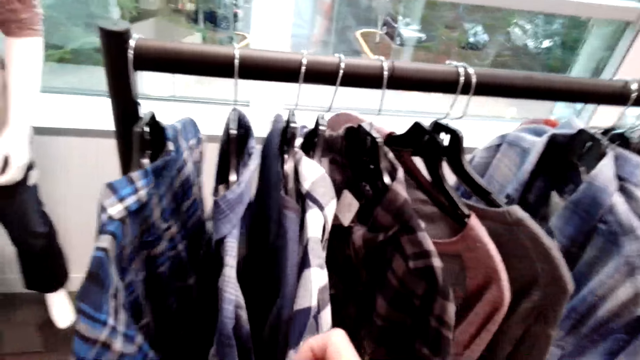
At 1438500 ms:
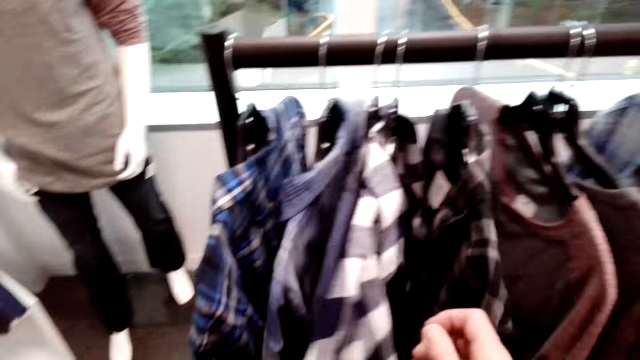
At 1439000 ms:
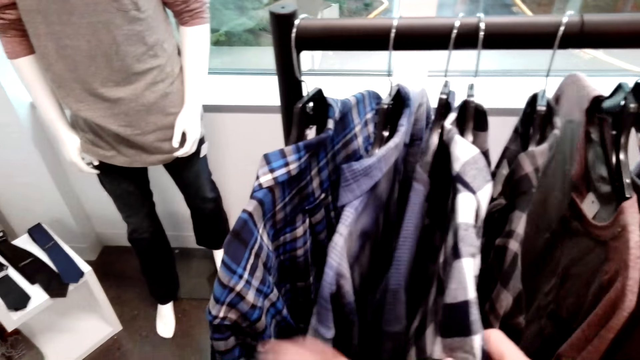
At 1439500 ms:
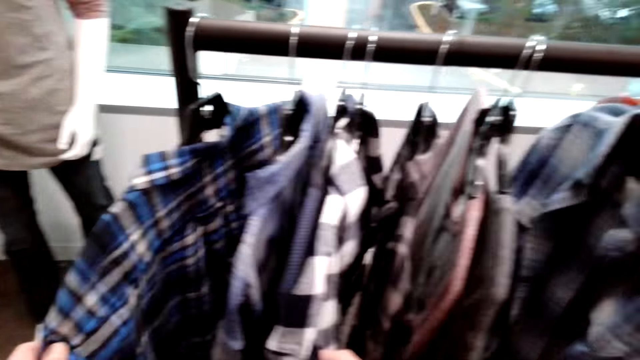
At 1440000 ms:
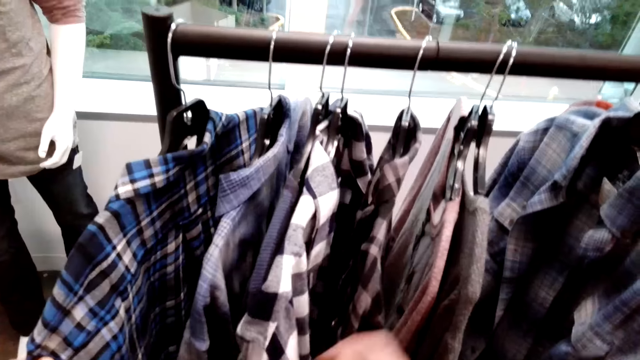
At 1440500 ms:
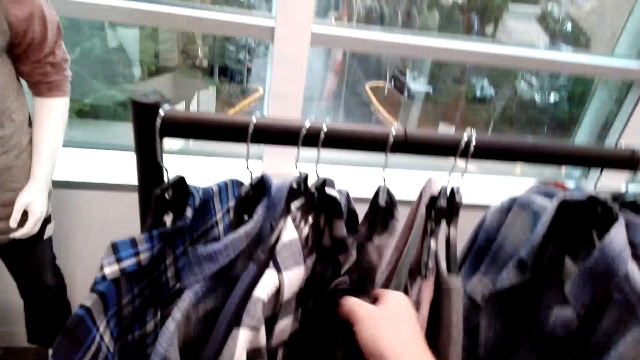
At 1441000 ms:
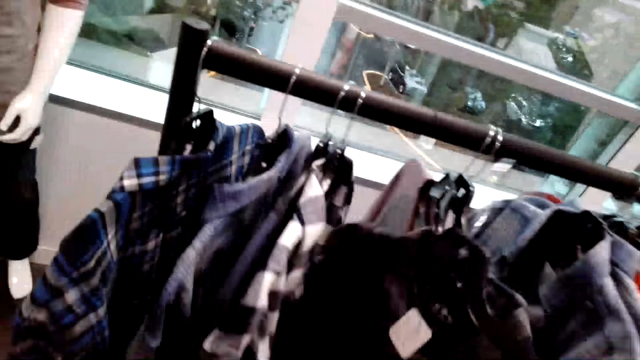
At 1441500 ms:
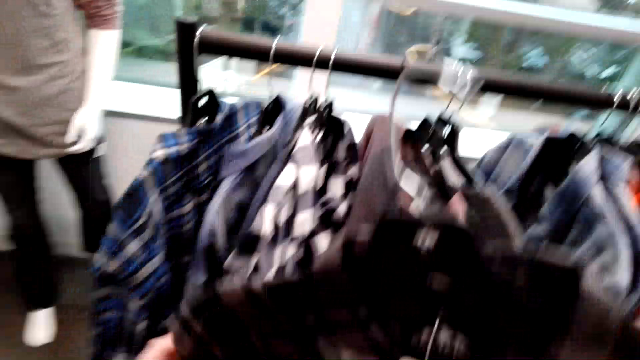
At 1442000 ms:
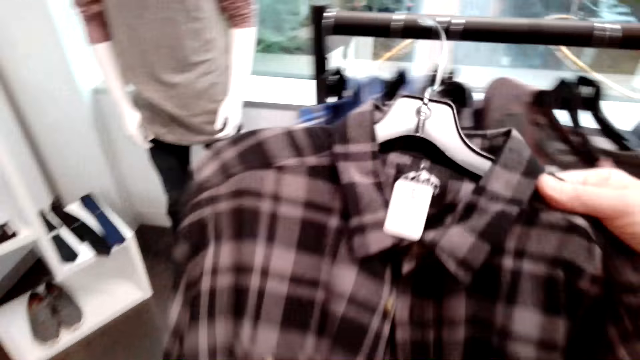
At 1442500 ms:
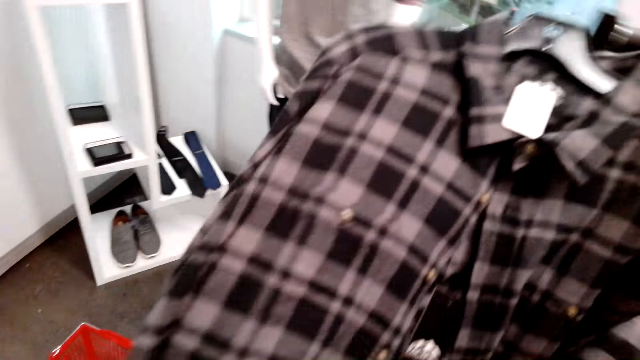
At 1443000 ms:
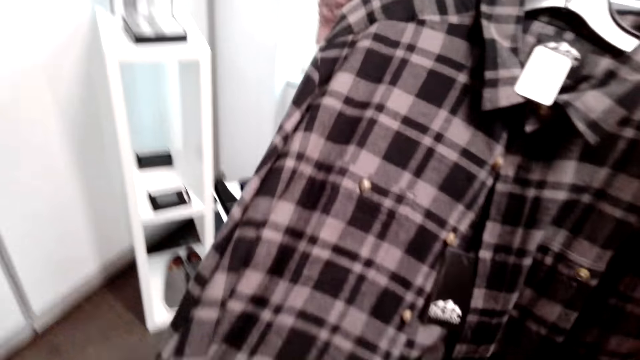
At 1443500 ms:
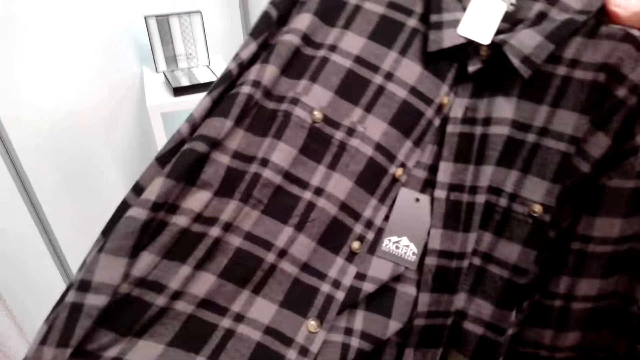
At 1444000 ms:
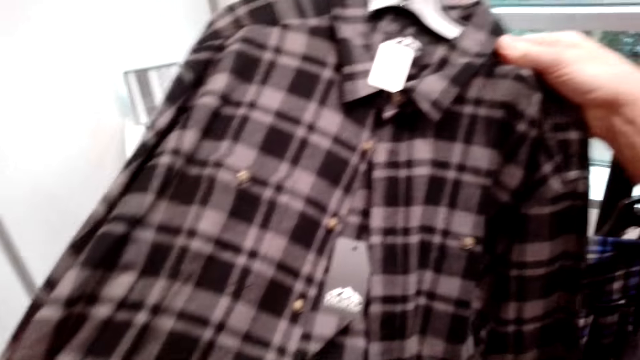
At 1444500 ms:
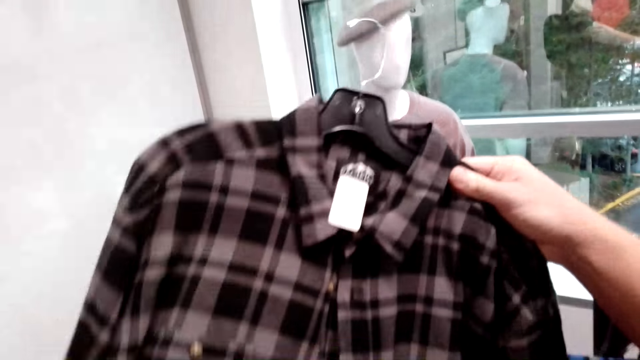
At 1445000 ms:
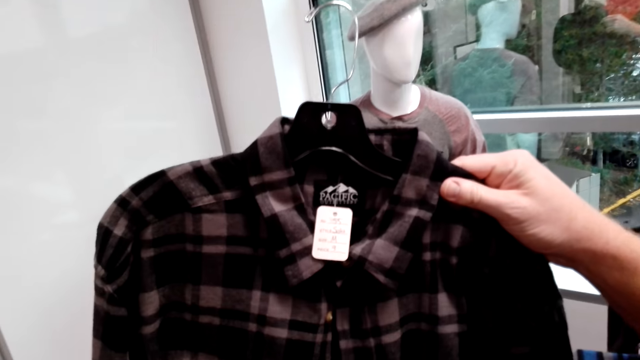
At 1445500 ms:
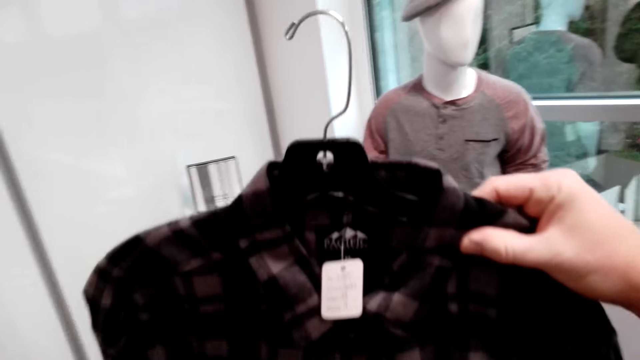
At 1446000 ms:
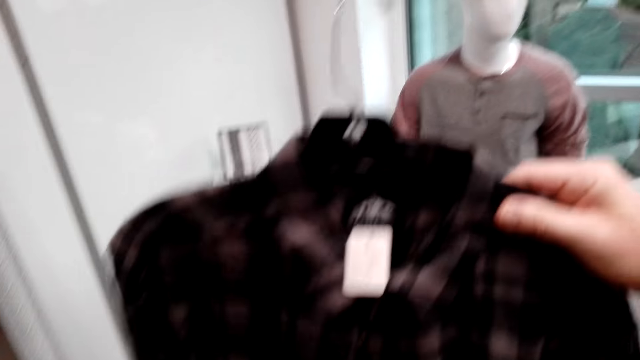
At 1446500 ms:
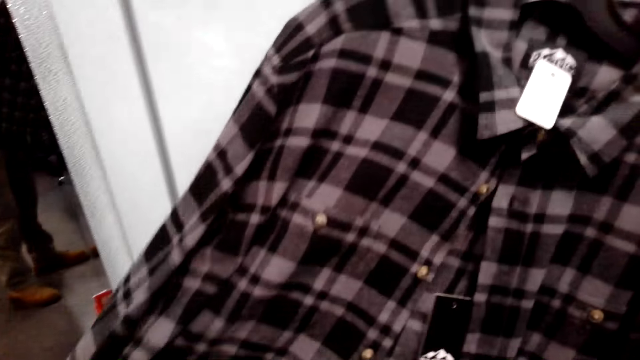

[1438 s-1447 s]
The camera wearer picks up the shirt from the cloth rack. They look at the shirt. They look at themselves in the mirror.

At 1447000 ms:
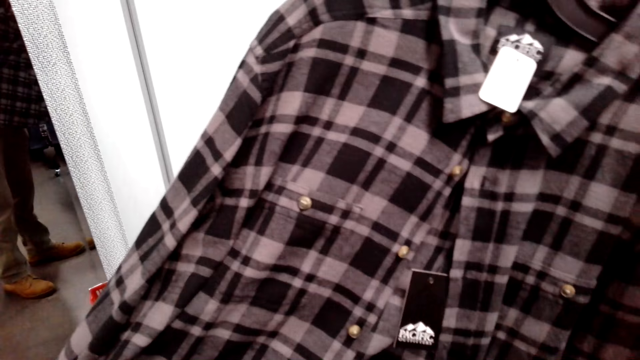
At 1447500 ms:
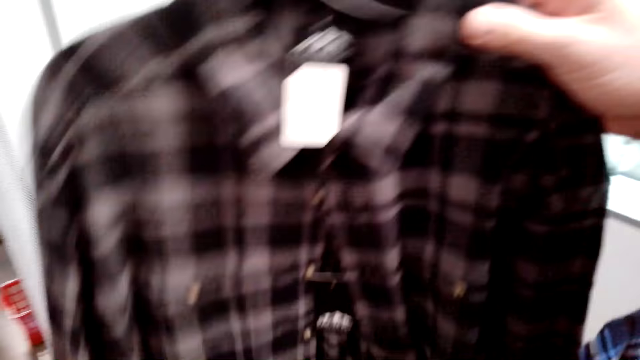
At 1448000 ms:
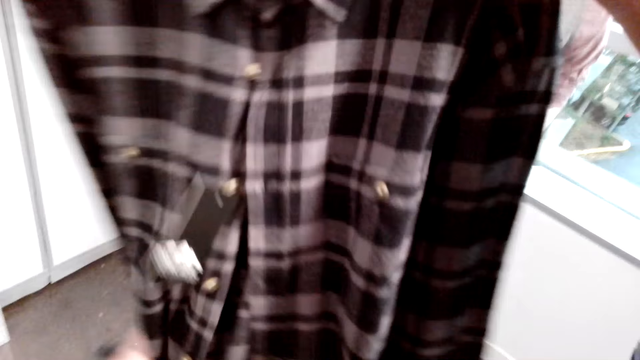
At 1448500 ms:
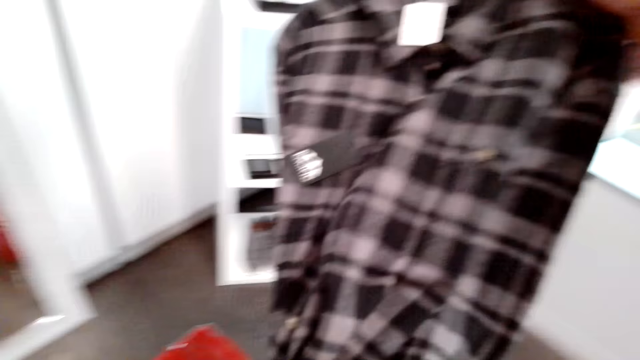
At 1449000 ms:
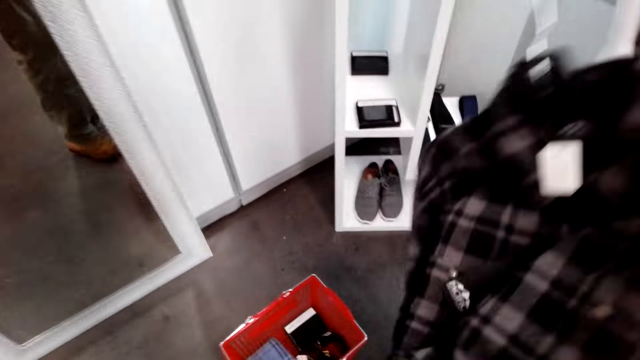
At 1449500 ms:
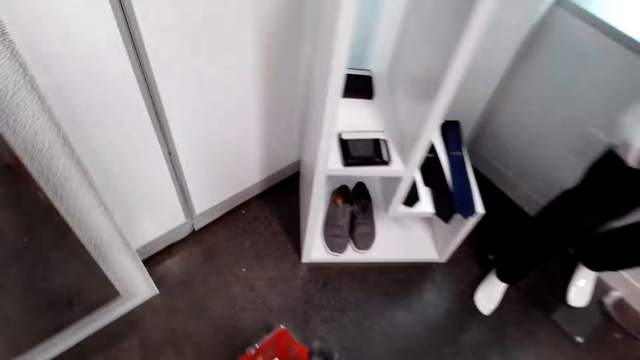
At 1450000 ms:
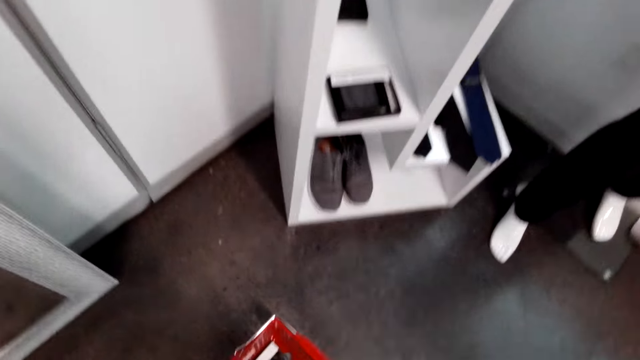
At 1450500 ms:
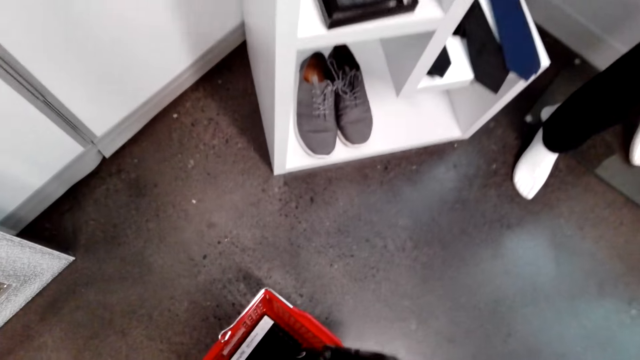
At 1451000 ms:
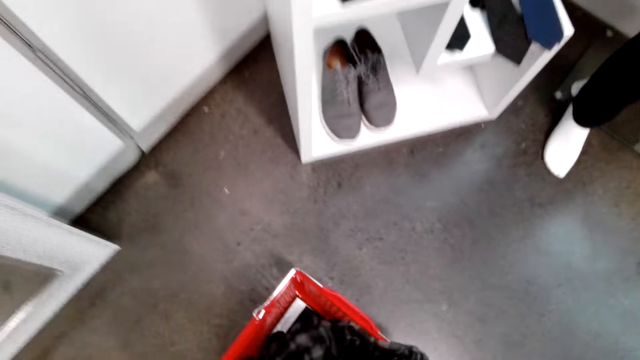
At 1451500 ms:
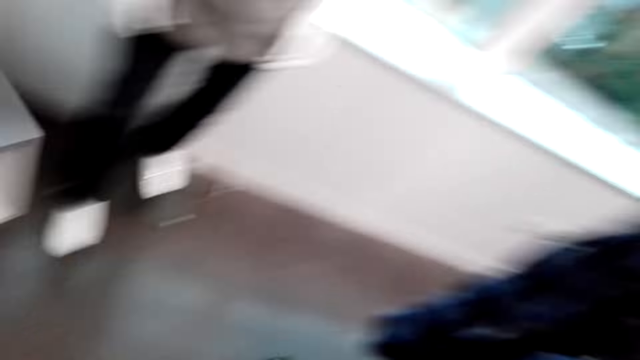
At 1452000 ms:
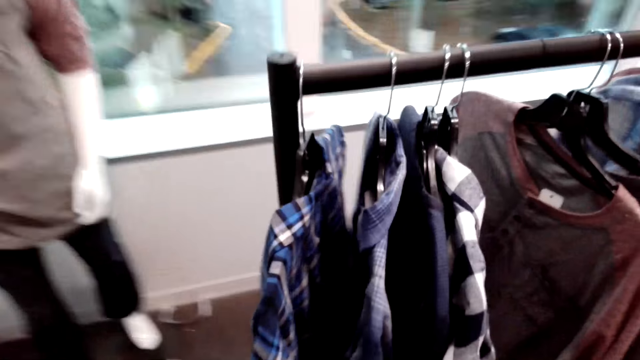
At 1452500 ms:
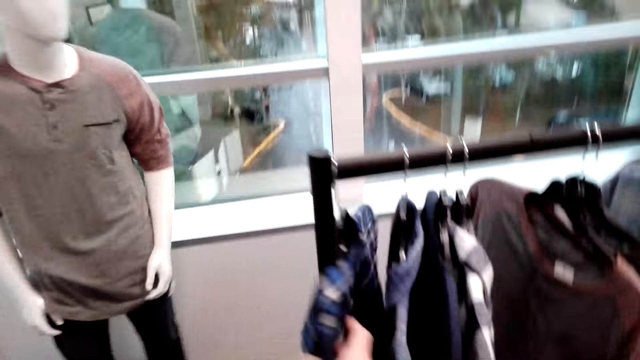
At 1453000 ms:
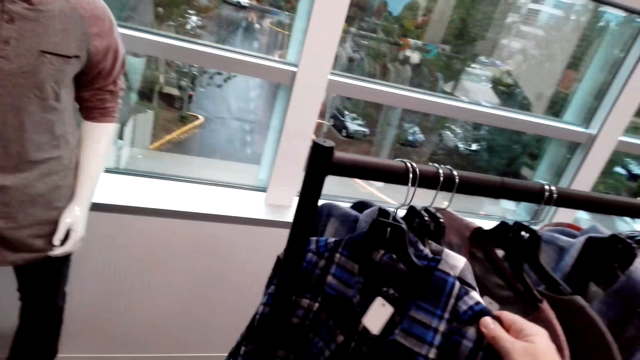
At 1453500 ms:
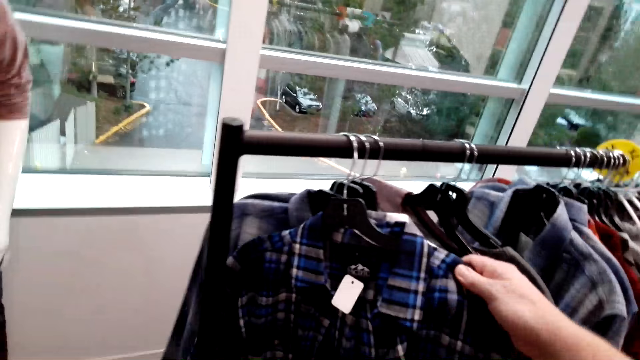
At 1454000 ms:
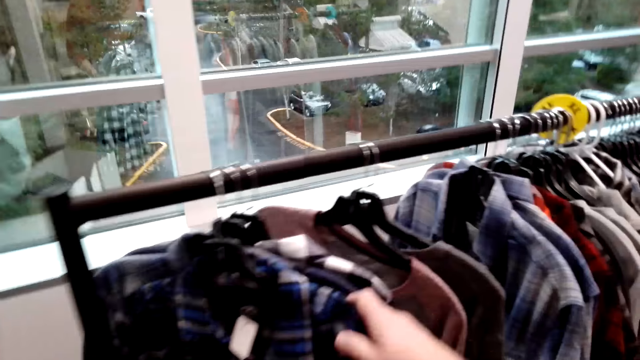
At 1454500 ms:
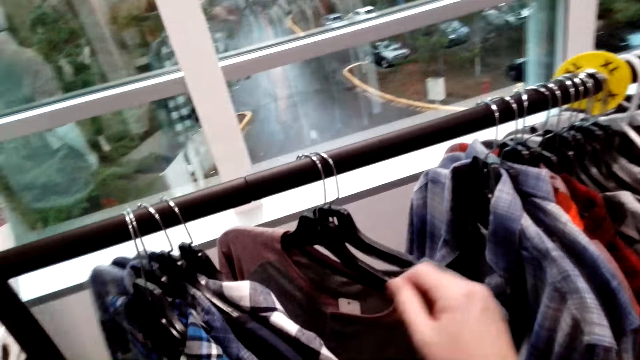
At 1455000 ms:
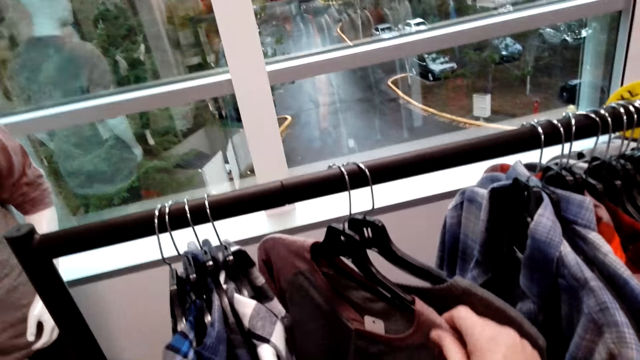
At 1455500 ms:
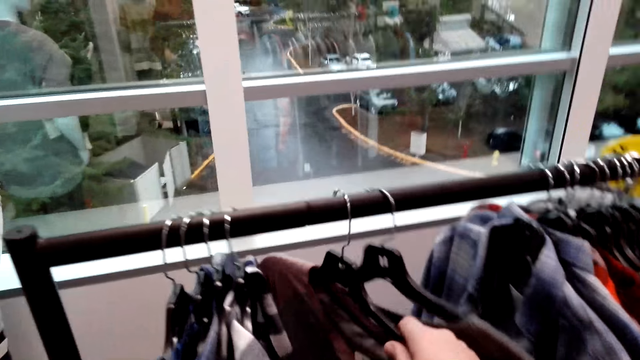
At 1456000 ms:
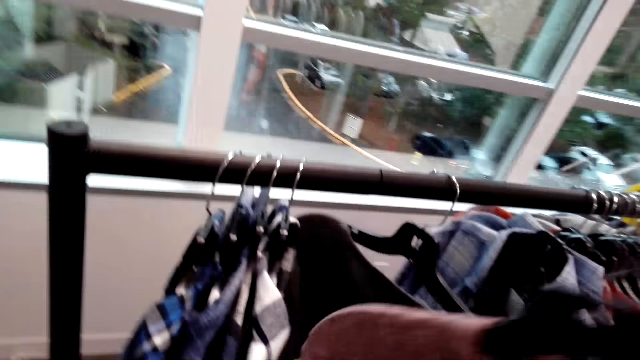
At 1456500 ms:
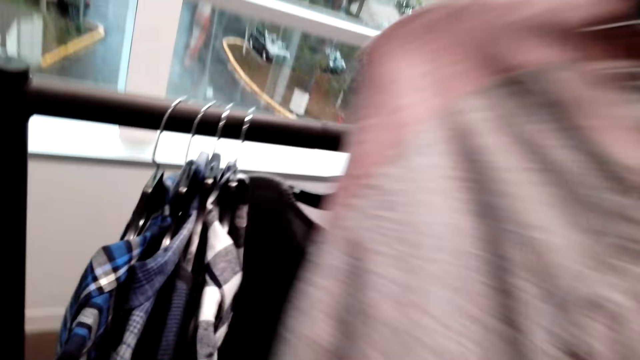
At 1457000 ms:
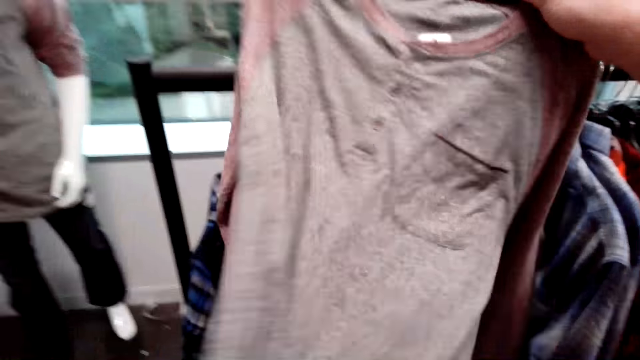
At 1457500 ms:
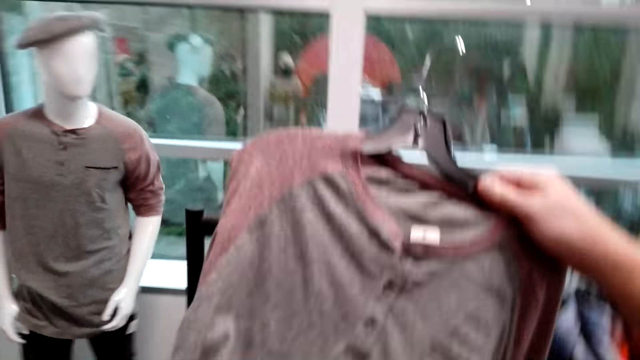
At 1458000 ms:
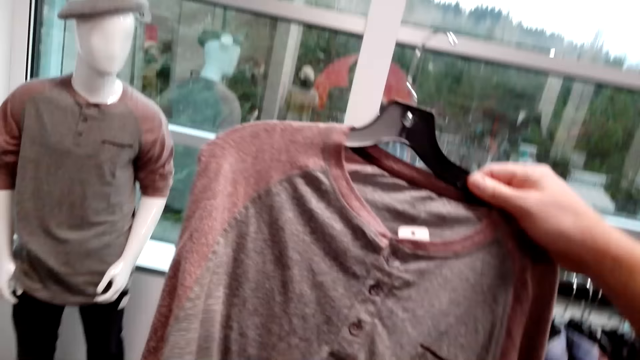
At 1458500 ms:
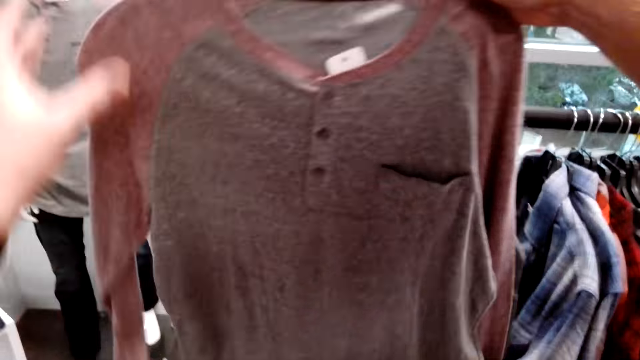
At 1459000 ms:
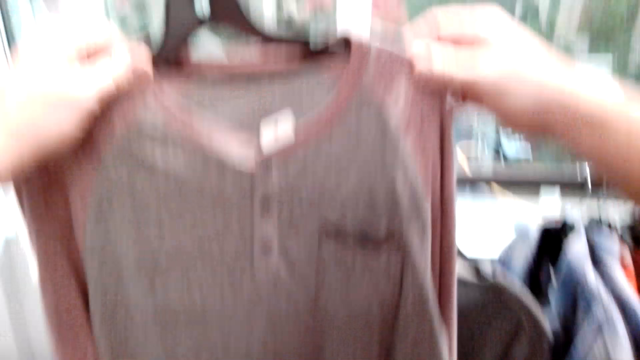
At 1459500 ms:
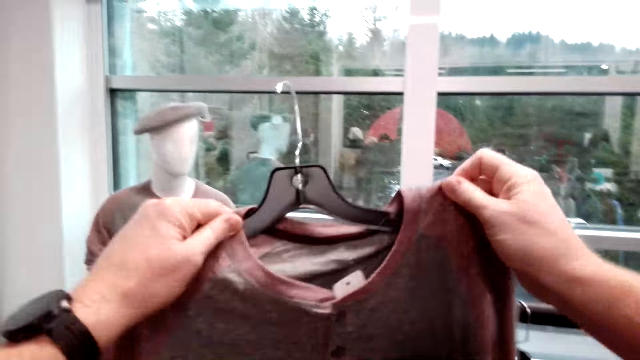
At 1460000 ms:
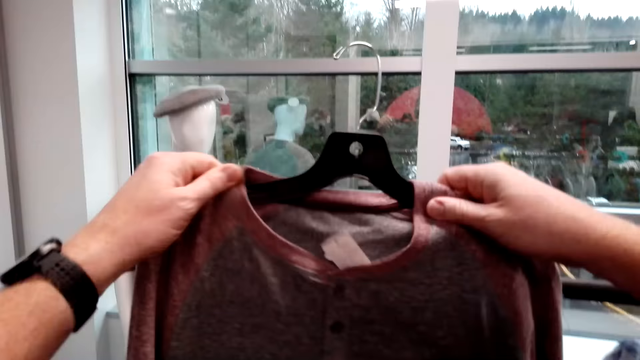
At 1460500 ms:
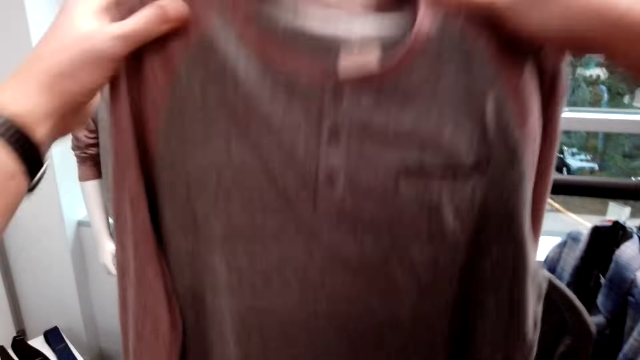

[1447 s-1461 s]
The camera wearer looks around. They make a step. They look at the shirts. They select the shirts from the cloth rack. They pick up the shirt from the rack. They touch the shirt. They lift the shirt up.
